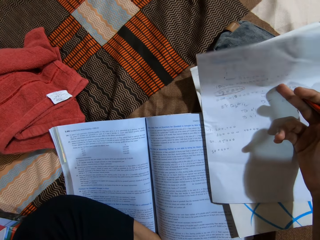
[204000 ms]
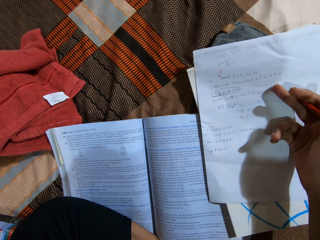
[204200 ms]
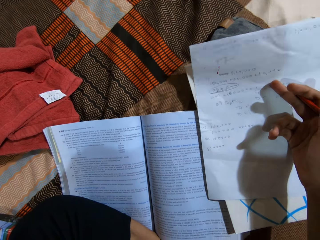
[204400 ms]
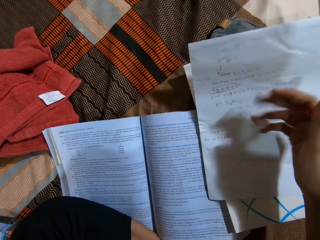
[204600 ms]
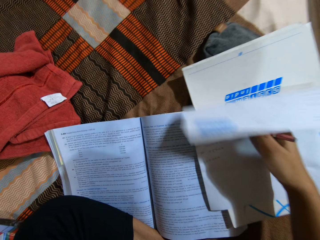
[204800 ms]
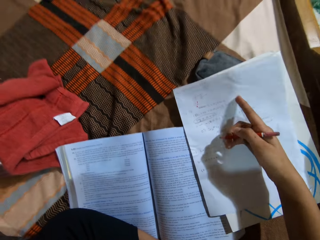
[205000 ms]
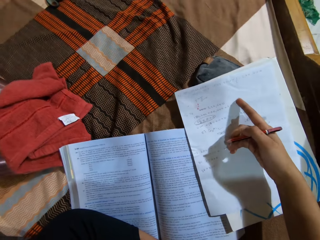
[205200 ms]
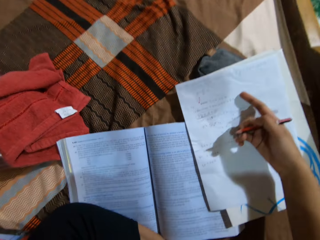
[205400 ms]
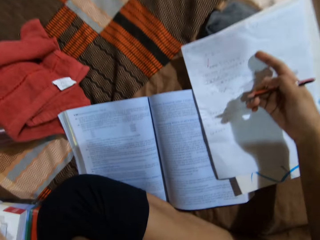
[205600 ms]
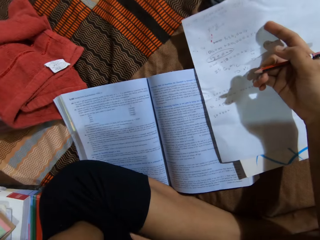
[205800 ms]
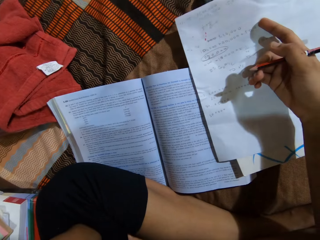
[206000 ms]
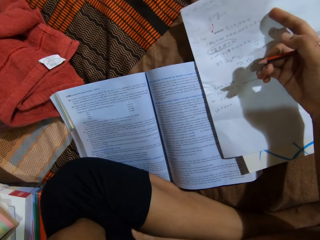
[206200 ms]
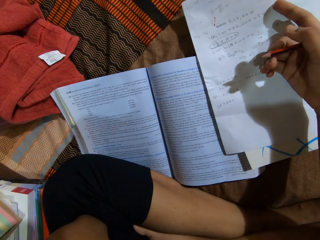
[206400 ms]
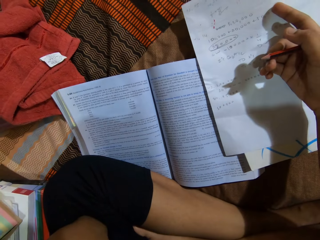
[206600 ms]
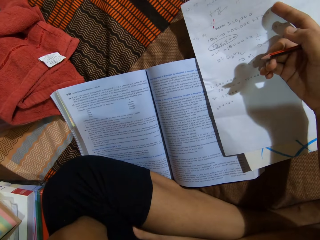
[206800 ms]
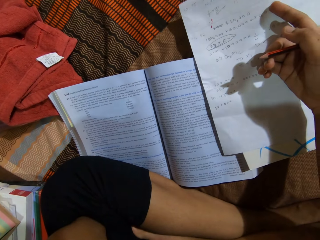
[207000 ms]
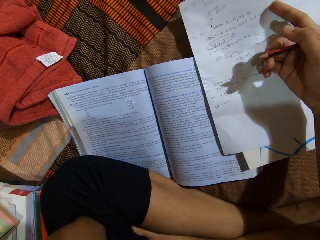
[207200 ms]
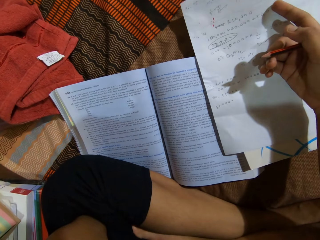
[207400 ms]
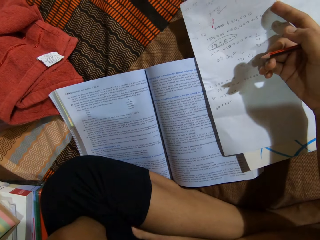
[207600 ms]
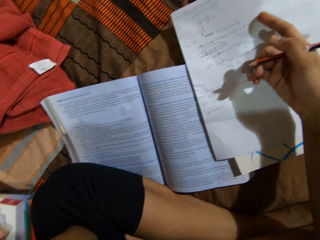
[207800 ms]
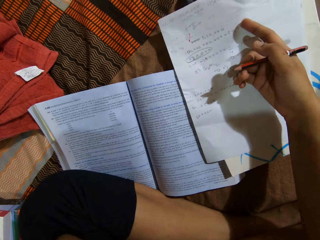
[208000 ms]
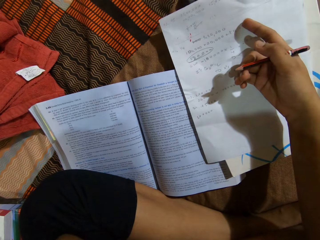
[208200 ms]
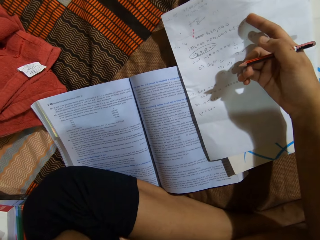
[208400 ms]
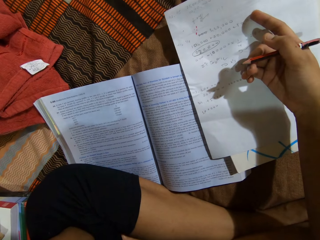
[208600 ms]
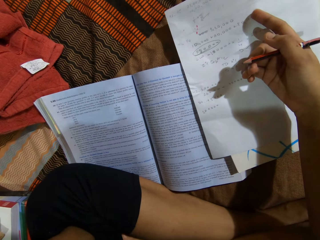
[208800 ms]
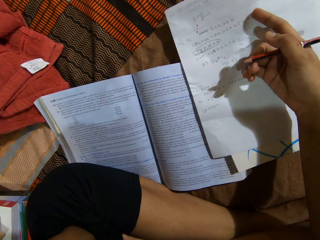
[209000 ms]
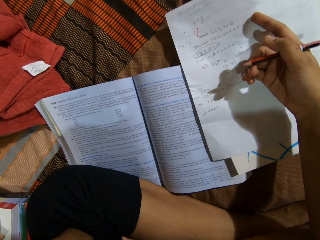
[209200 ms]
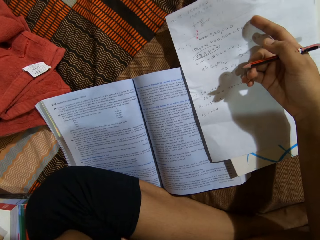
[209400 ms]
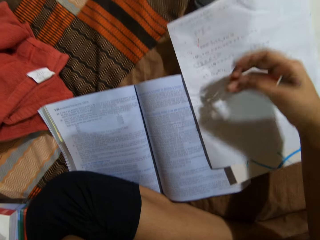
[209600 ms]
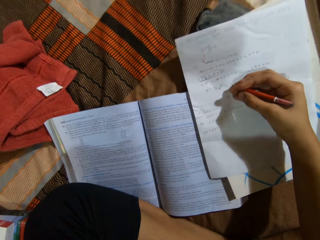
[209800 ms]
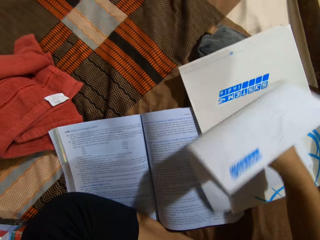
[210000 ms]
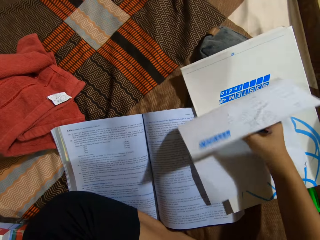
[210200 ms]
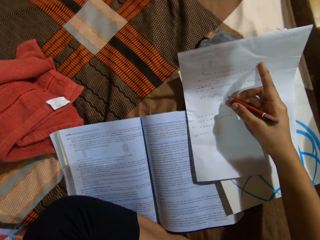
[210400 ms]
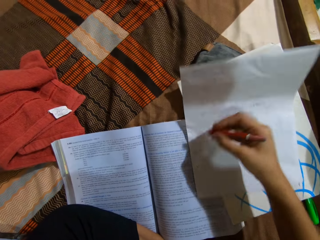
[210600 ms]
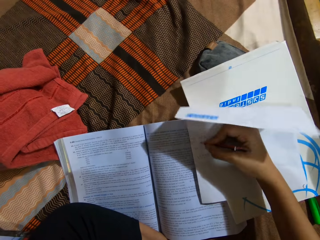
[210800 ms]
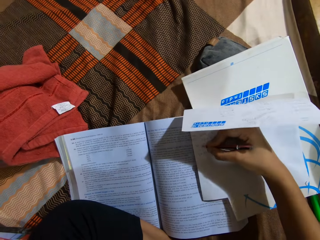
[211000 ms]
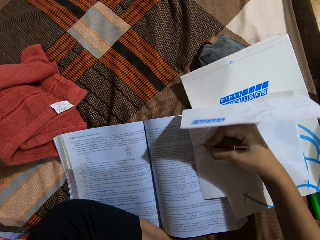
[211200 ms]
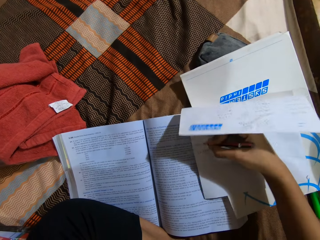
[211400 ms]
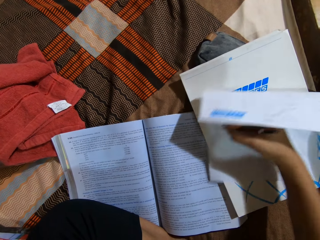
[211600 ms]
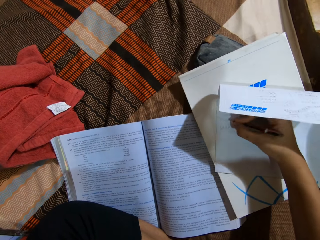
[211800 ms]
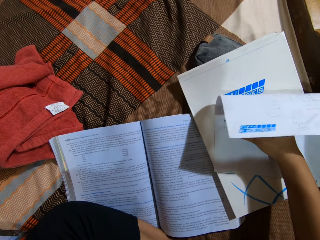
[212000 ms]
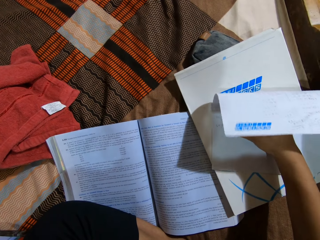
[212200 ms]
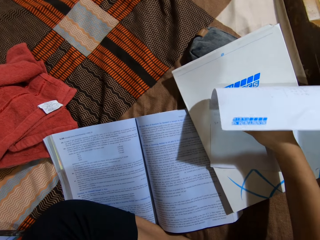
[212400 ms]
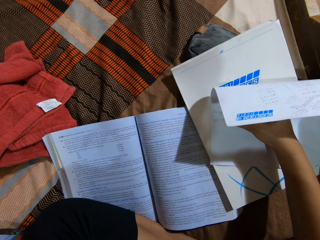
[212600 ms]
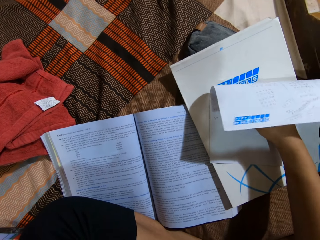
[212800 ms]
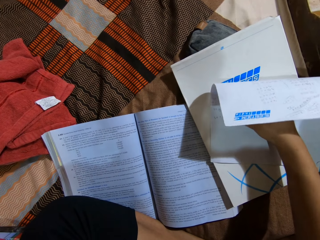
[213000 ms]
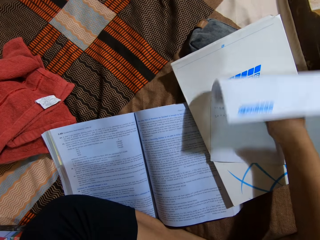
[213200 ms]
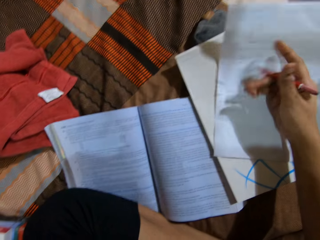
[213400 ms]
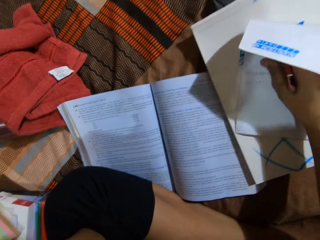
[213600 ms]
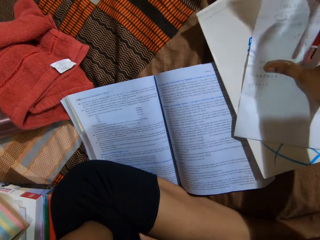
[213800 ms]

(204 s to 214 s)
The camera wearer adjusts a piece of paper on a book. They look at the book on a bed. They write on the piece of paper with a pencil.

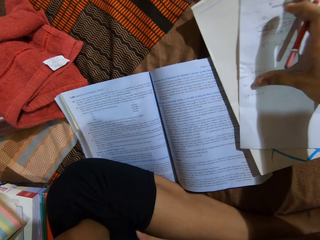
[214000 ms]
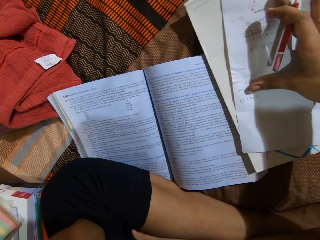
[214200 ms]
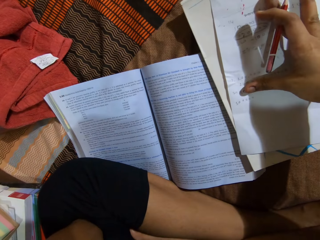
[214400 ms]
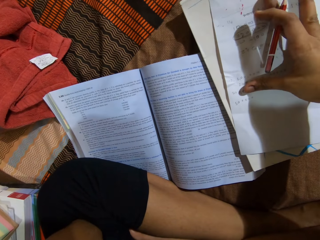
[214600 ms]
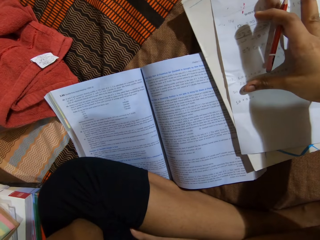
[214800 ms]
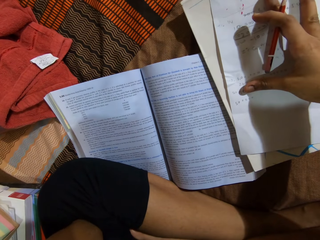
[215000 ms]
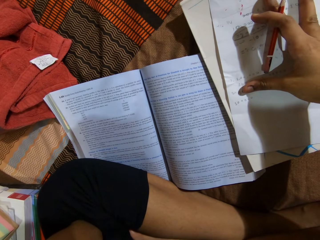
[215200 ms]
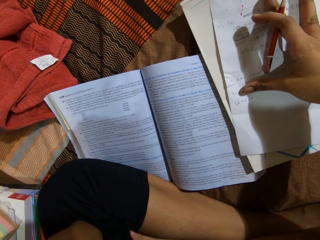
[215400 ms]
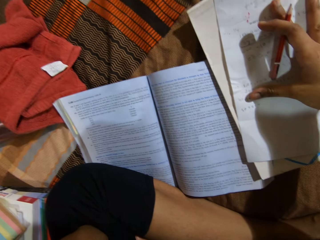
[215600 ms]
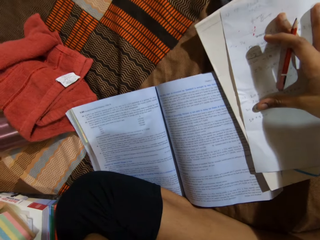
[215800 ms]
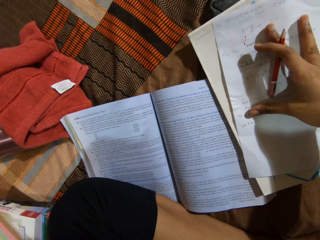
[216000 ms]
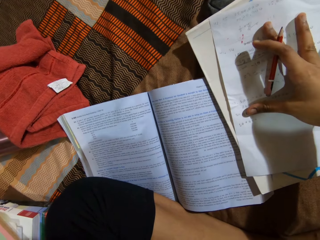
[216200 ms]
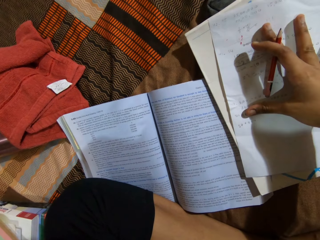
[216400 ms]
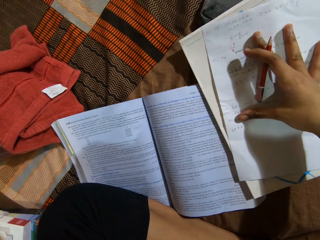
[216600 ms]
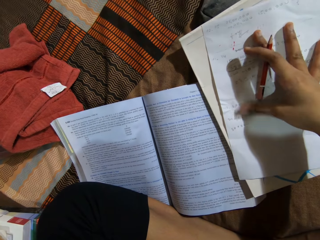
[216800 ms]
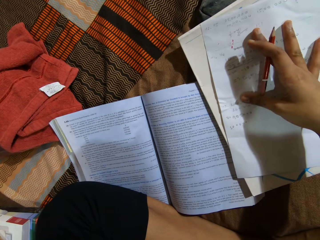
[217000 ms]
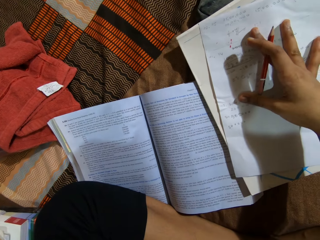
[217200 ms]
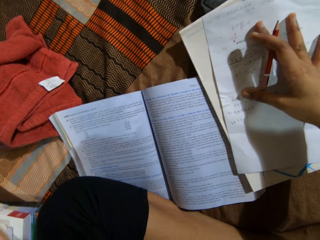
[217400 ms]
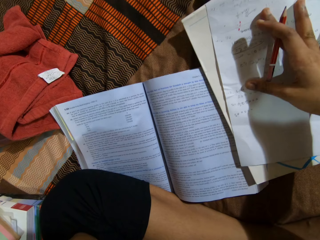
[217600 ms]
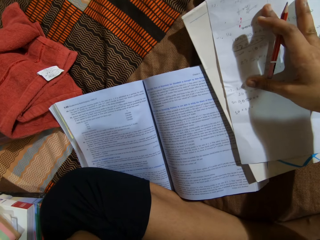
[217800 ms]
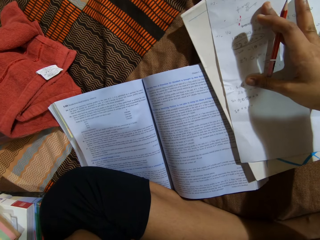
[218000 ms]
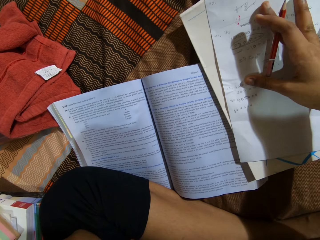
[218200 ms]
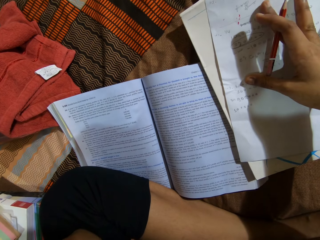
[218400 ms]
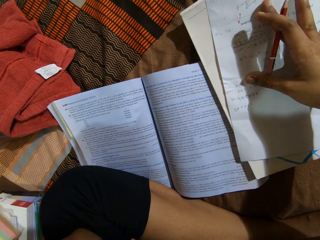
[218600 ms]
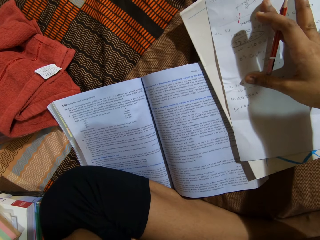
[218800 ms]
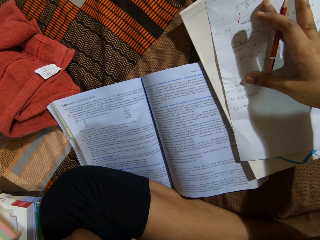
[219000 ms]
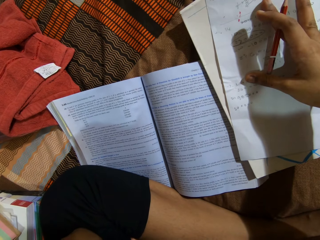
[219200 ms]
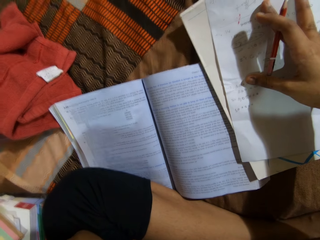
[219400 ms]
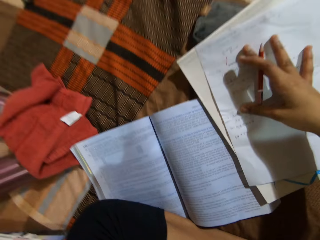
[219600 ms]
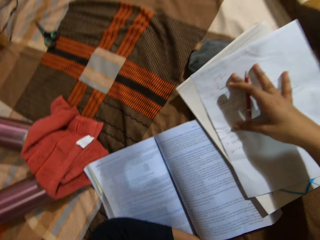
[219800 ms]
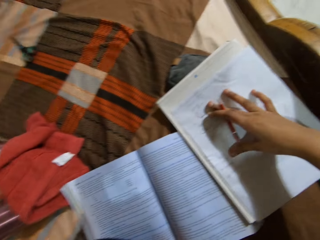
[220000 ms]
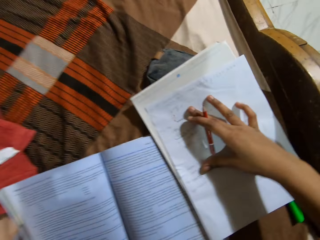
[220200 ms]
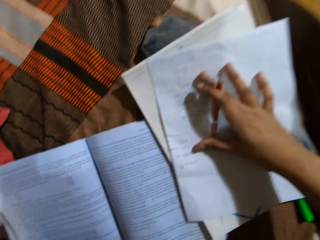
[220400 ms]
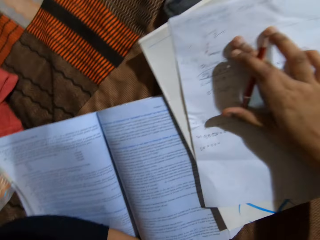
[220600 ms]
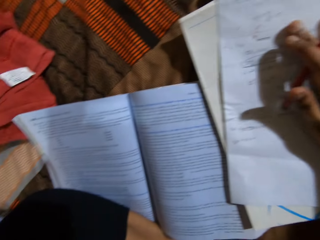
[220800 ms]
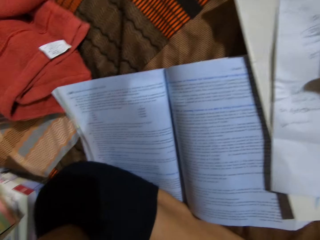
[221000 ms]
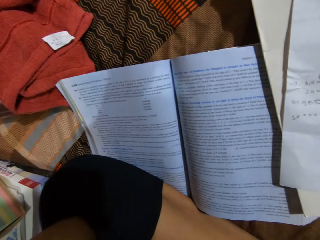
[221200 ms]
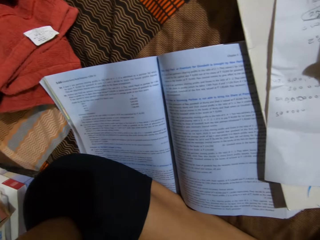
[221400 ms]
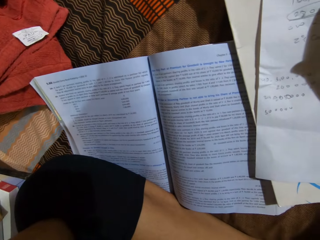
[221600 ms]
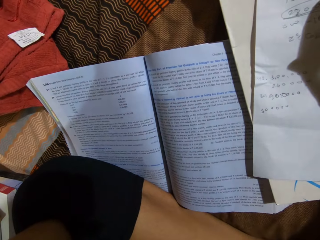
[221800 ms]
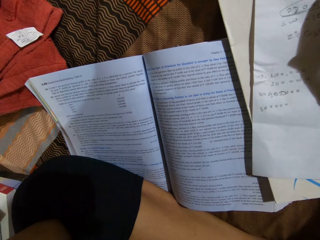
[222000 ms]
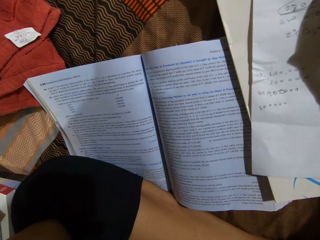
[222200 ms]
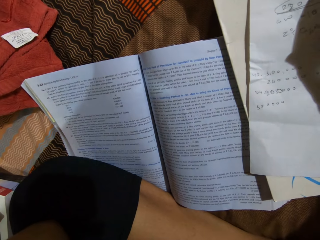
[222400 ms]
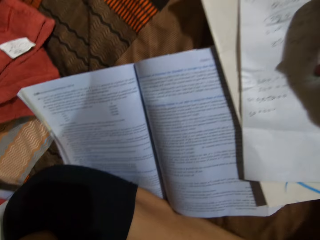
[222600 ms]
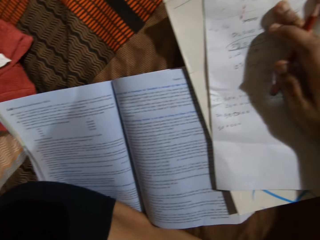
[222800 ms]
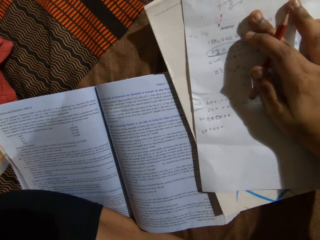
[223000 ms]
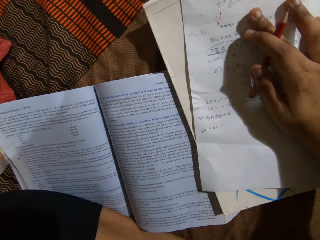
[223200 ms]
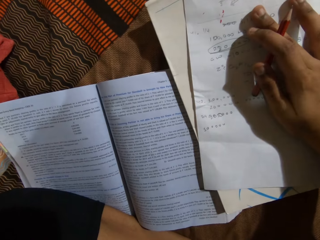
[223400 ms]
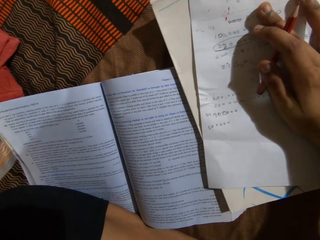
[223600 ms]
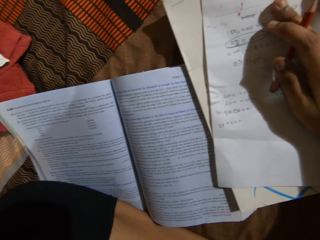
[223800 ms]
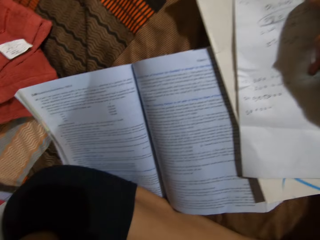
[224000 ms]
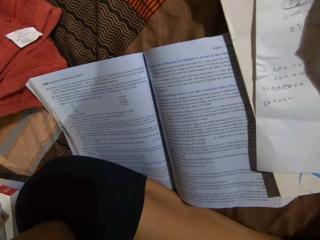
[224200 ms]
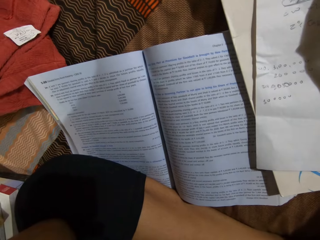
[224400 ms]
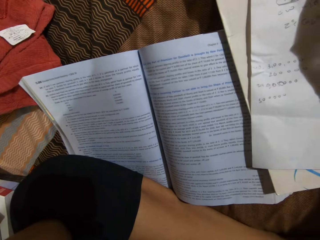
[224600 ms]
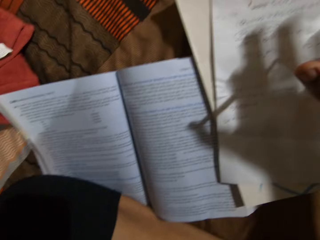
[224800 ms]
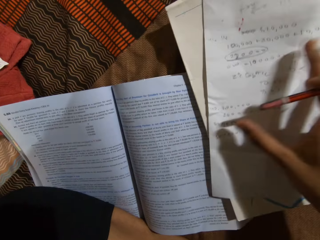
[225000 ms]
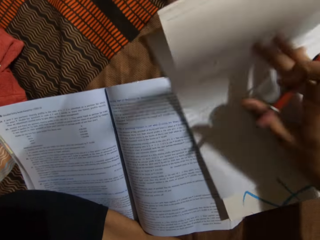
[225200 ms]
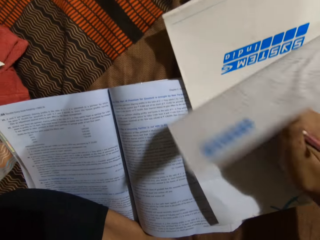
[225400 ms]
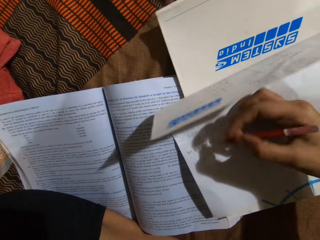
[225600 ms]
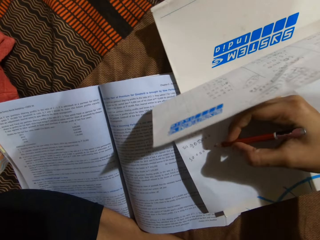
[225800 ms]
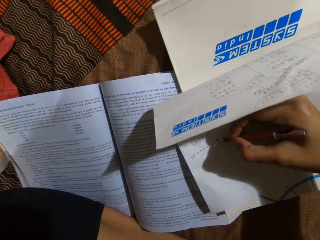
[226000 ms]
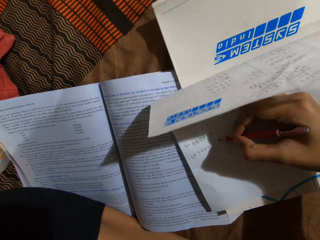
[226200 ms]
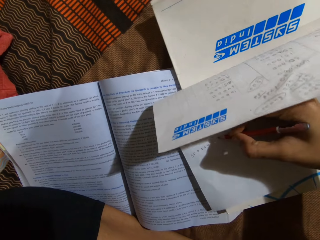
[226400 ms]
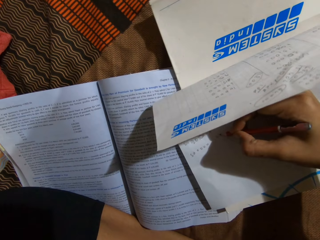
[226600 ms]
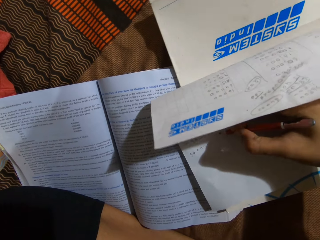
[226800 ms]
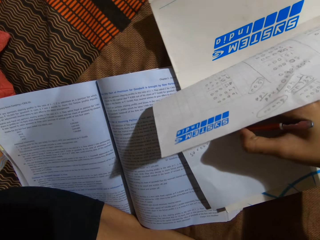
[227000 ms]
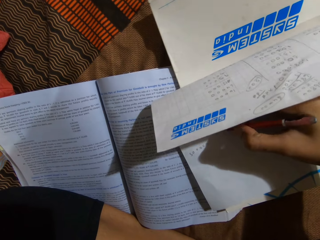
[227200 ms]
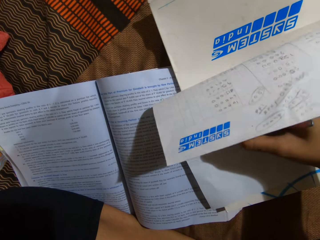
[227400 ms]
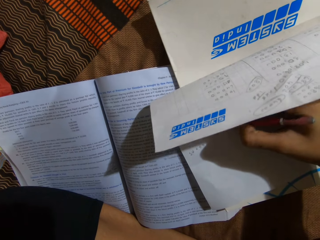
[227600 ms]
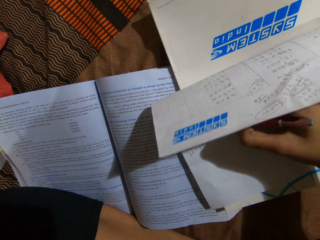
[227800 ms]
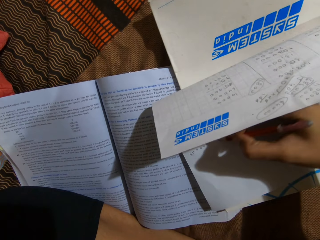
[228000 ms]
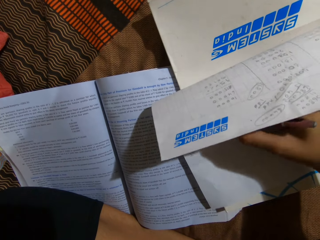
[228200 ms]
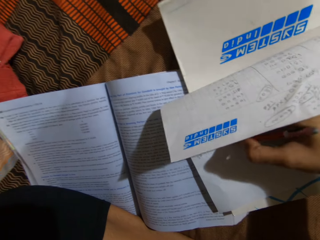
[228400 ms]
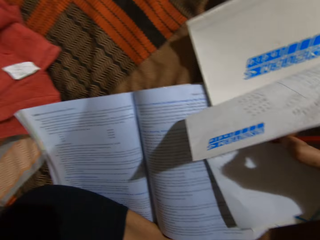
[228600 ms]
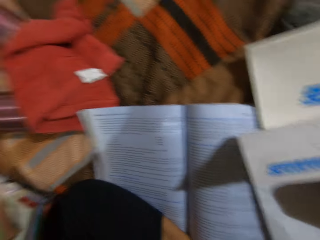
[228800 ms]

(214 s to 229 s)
The camera wearer adjusts a piece of paper on a book with a hand. She holds down the paper with her hand. She looks at the book on a bed. She writes on the piece of paper with a pencil.
